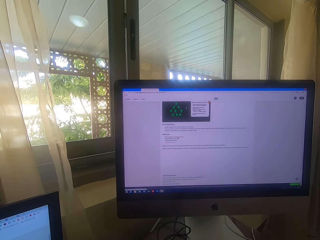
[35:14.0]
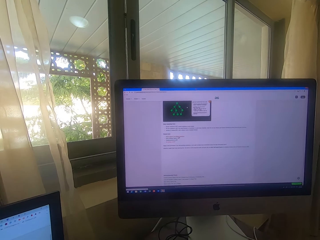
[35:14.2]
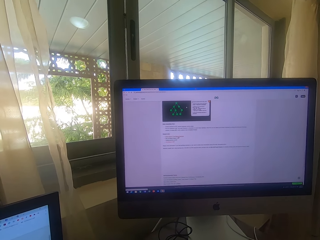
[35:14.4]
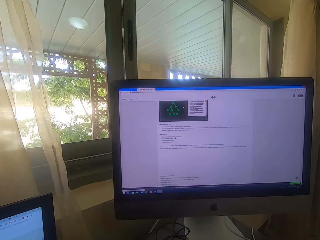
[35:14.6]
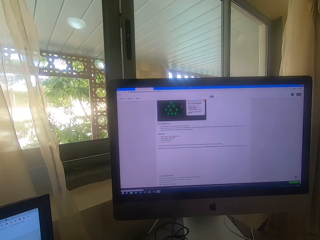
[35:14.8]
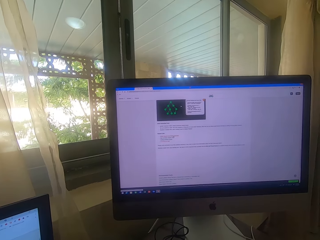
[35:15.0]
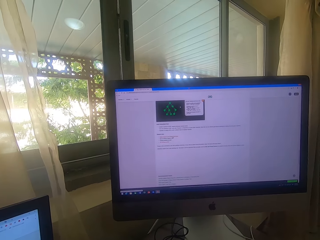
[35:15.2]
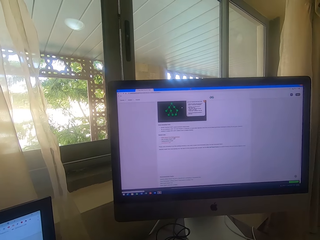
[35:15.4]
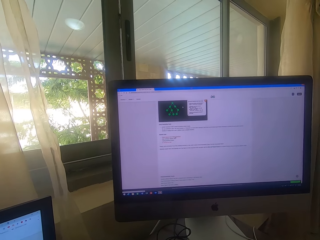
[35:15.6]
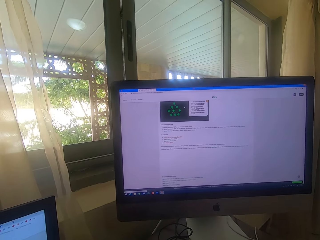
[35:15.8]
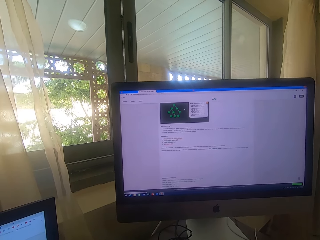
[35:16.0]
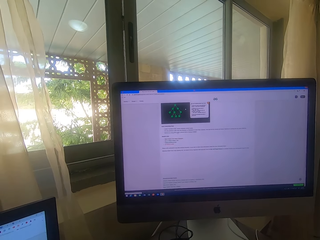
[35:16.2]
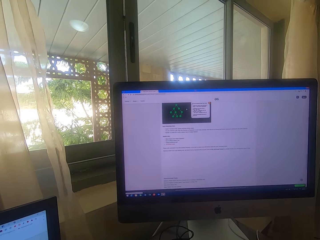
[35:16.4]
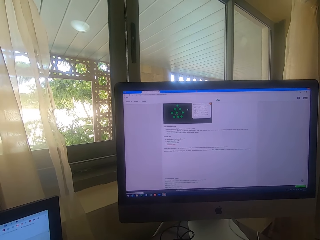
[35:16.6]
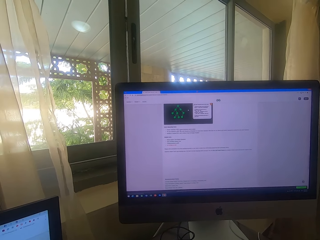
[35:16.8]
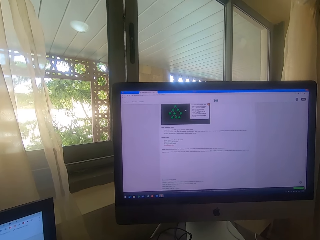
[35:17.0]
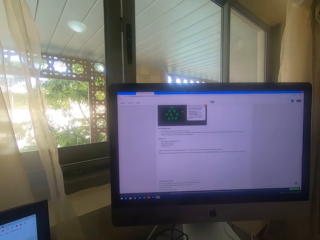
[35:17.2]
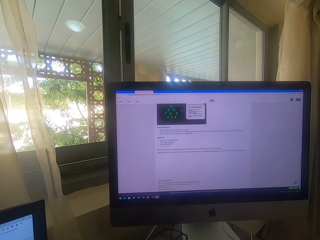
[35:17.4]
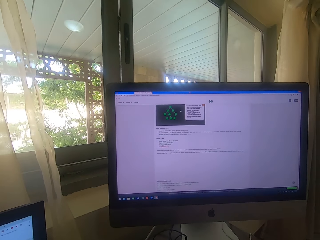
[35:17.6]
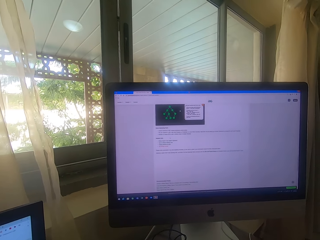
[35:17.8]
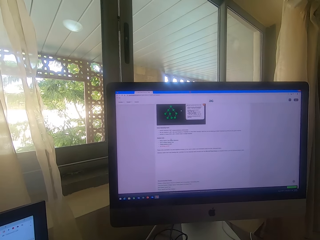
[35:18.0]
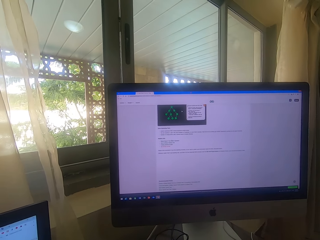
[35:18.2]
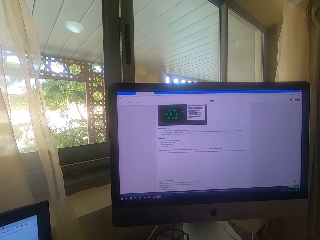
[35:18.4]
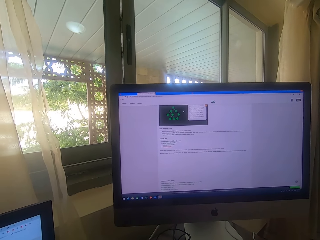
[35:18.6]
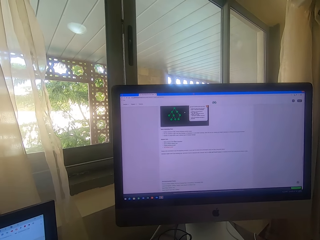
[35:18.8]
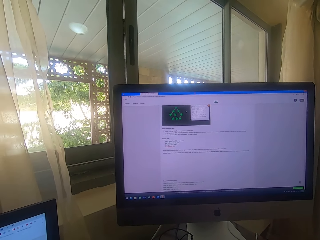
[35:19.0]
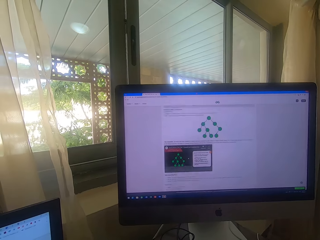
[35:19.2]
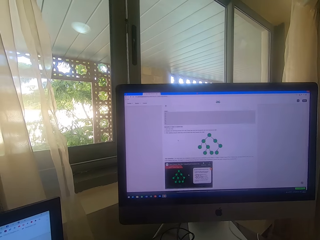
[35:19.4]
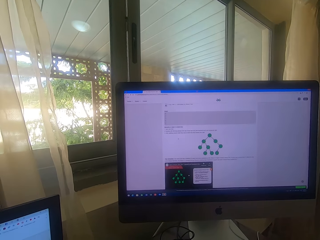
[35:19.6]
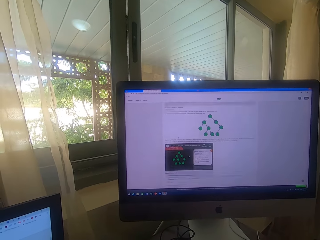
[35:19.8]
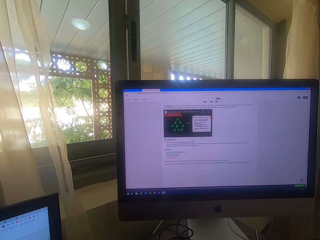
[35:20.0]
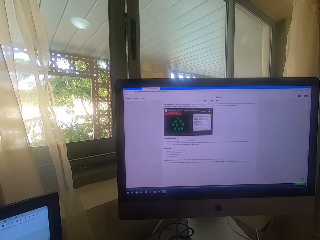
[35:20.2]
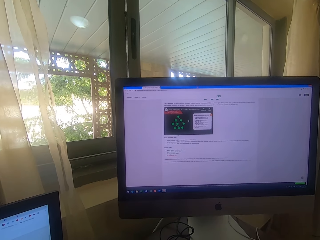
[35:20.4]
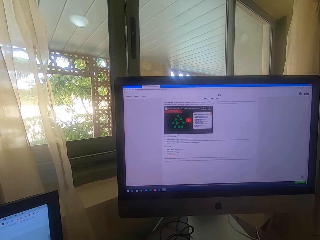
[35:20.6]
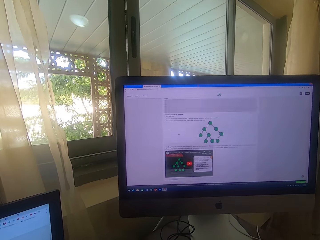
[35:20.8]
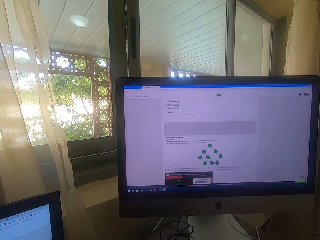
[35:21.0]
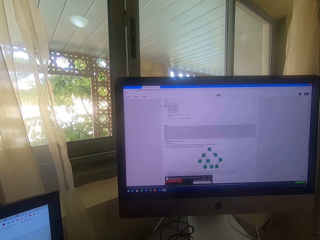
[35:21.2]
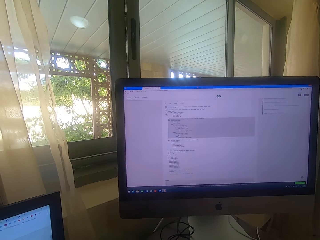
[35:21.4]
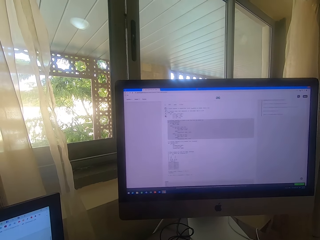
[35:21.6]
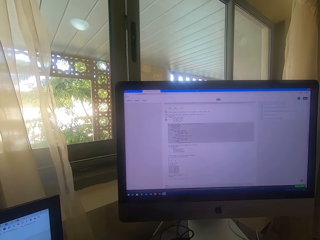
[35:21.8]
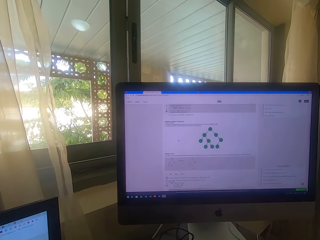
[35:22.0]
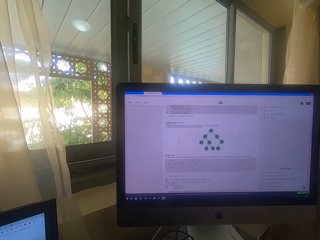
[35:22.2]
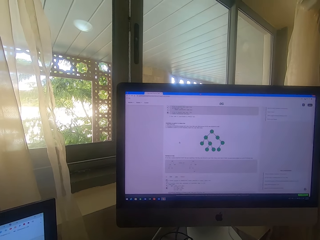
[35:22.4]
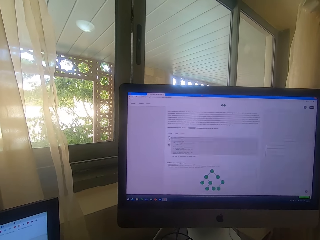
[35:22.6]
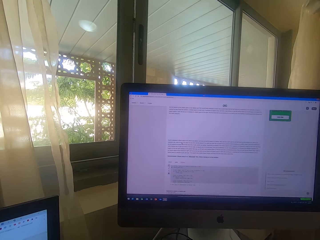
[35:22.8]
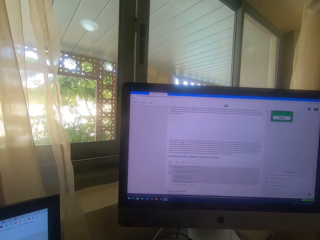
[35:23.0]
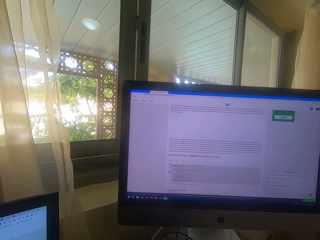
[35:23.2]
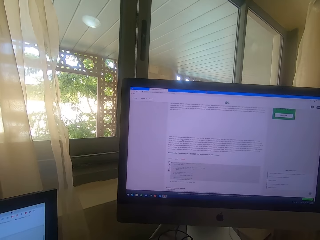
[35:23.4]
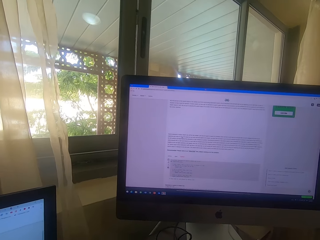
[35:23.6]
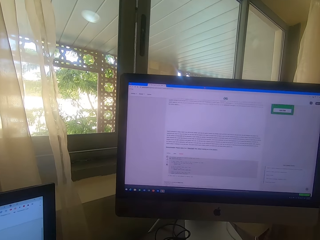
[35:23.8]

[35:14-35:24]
The camera wearer stares at the computer. They scroll the computer.

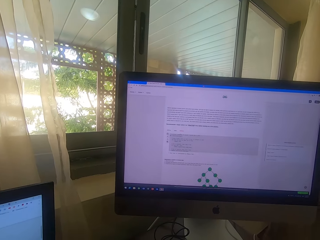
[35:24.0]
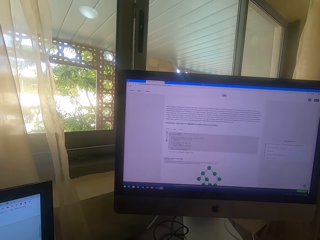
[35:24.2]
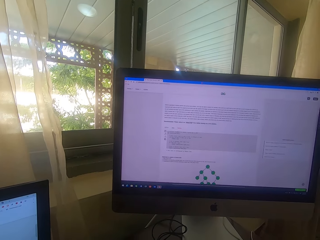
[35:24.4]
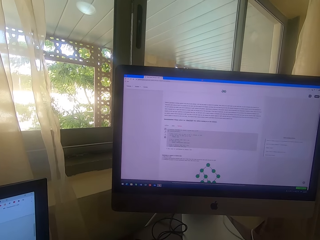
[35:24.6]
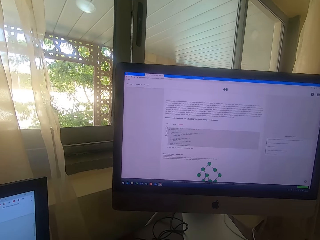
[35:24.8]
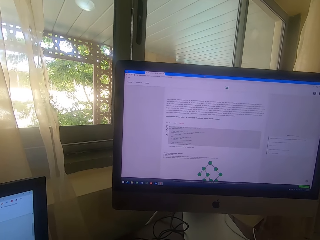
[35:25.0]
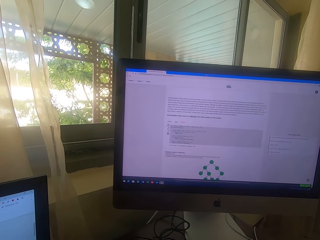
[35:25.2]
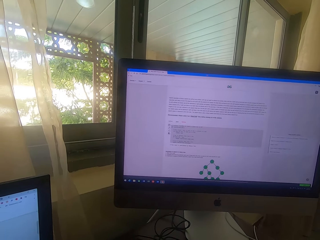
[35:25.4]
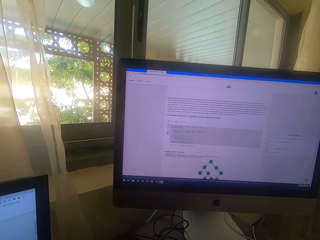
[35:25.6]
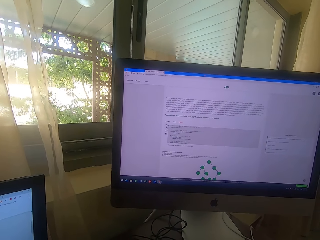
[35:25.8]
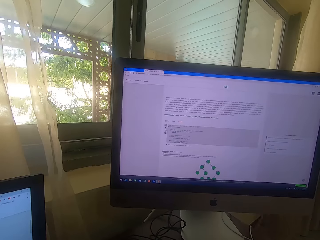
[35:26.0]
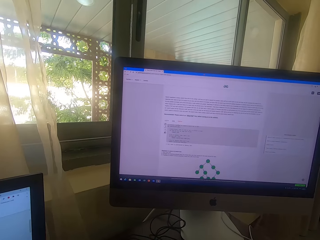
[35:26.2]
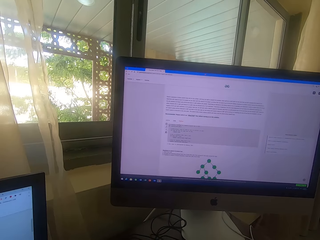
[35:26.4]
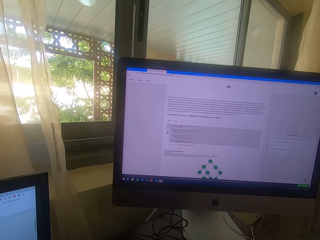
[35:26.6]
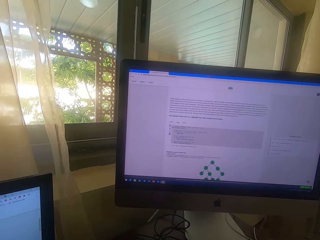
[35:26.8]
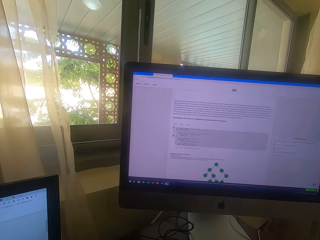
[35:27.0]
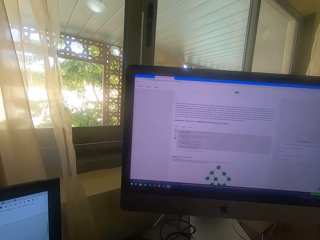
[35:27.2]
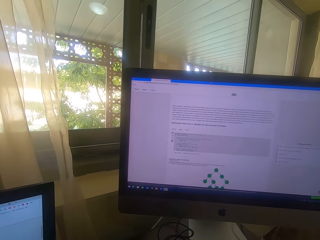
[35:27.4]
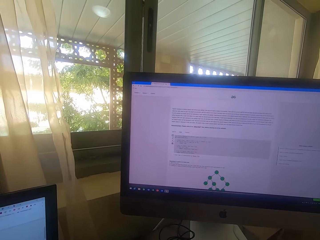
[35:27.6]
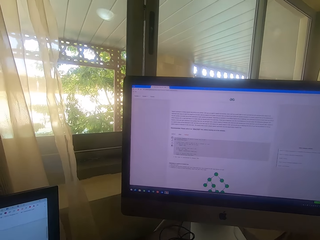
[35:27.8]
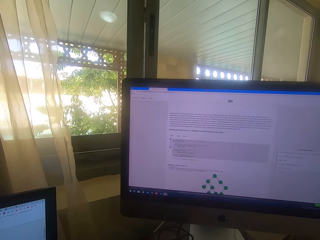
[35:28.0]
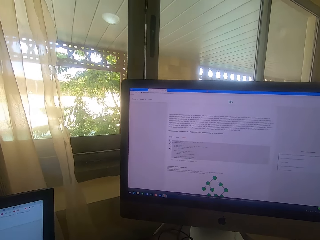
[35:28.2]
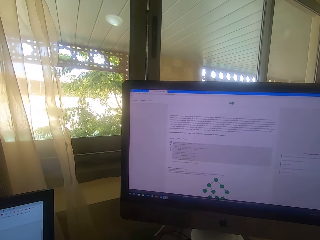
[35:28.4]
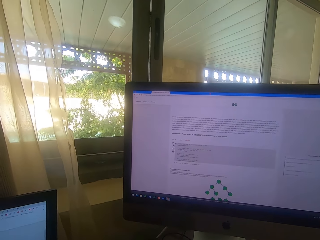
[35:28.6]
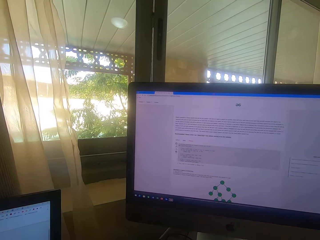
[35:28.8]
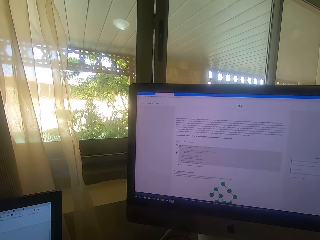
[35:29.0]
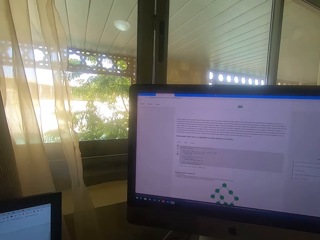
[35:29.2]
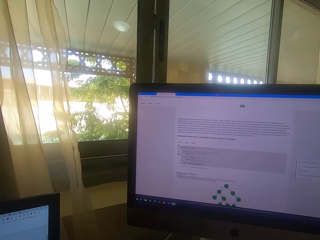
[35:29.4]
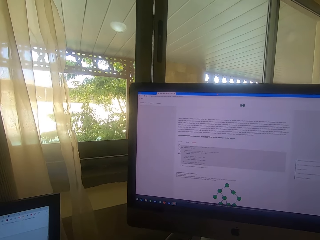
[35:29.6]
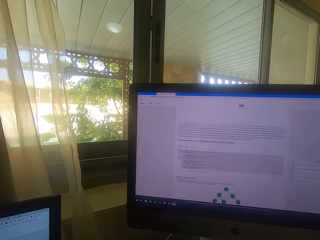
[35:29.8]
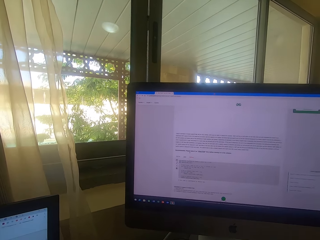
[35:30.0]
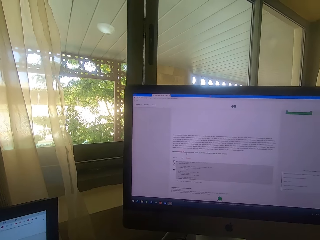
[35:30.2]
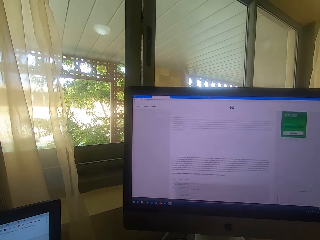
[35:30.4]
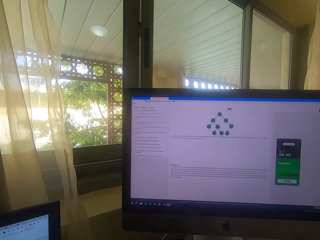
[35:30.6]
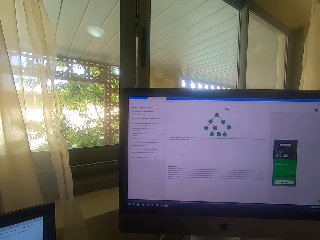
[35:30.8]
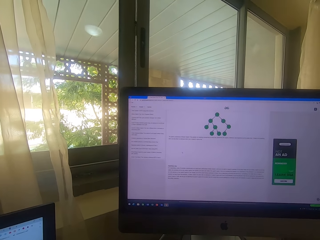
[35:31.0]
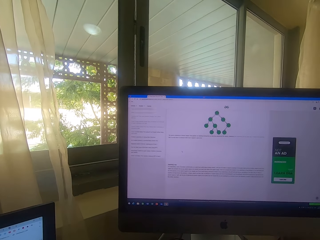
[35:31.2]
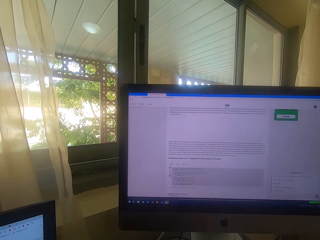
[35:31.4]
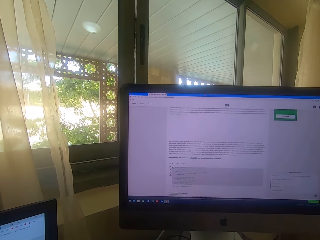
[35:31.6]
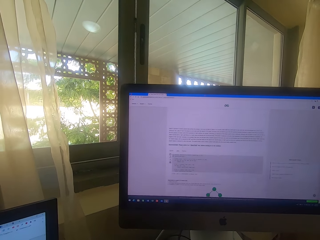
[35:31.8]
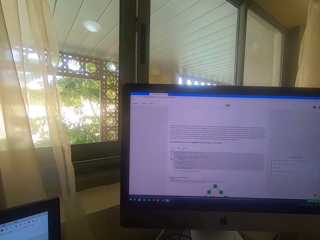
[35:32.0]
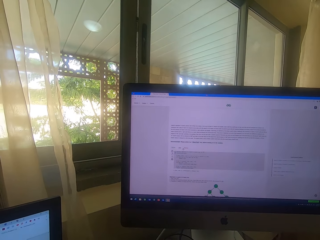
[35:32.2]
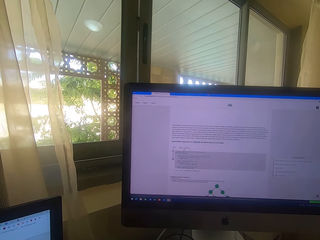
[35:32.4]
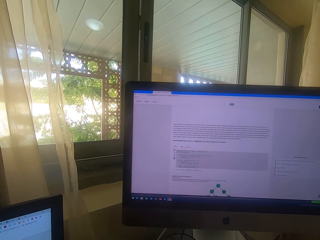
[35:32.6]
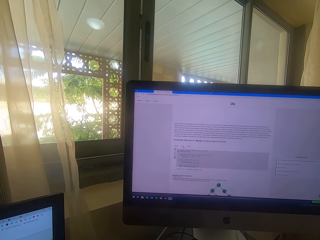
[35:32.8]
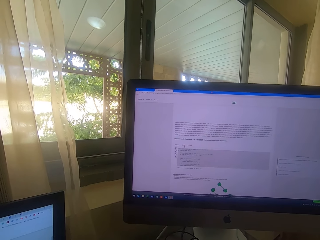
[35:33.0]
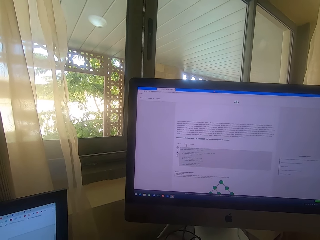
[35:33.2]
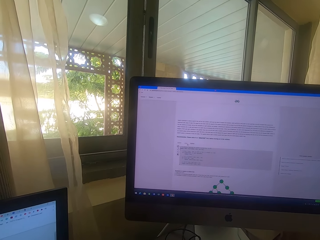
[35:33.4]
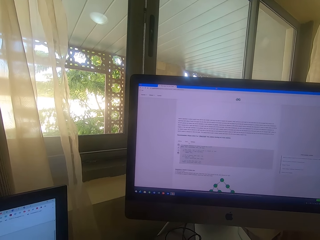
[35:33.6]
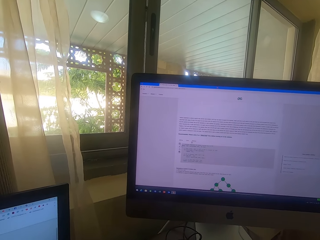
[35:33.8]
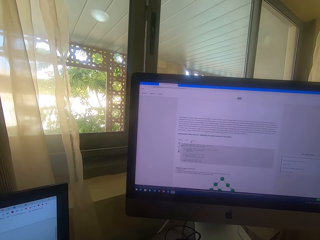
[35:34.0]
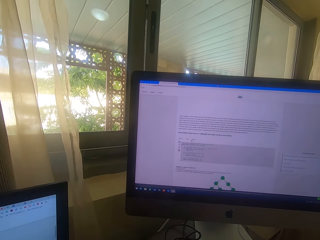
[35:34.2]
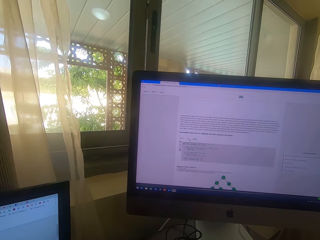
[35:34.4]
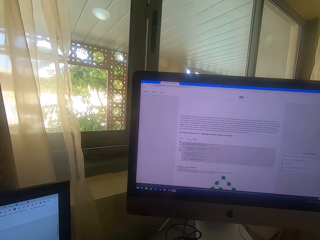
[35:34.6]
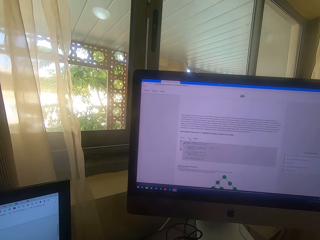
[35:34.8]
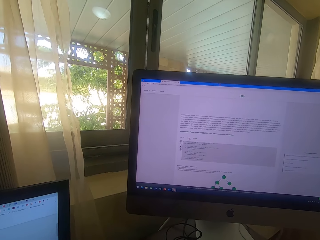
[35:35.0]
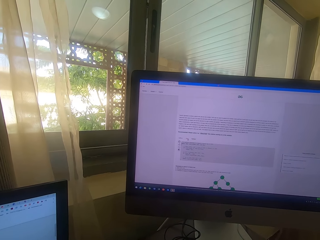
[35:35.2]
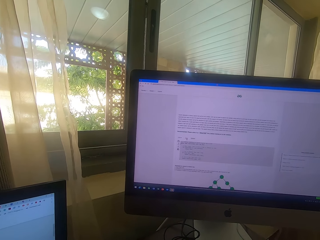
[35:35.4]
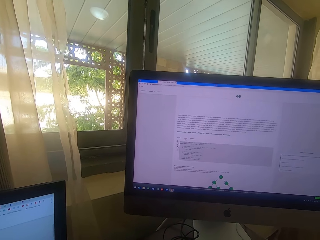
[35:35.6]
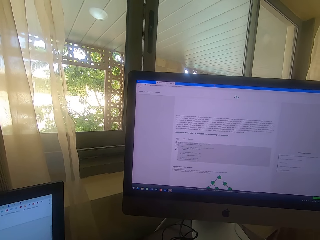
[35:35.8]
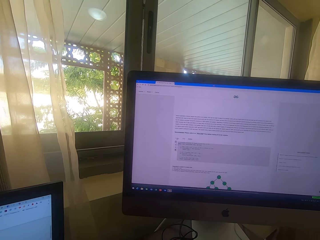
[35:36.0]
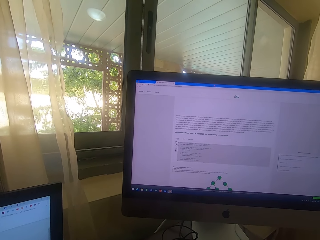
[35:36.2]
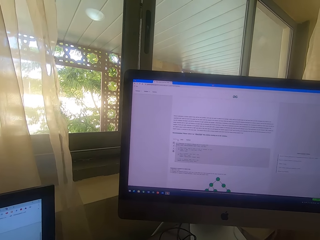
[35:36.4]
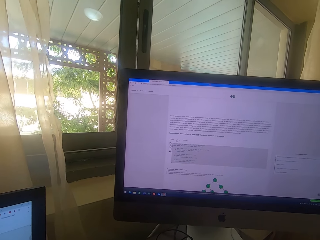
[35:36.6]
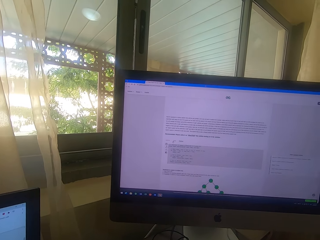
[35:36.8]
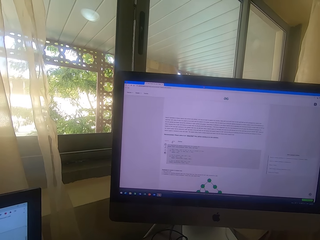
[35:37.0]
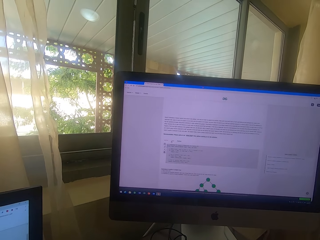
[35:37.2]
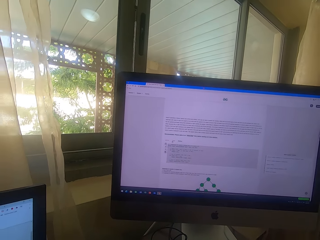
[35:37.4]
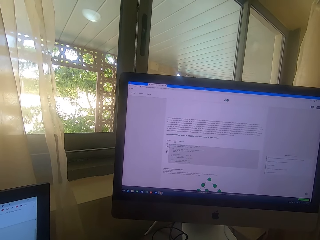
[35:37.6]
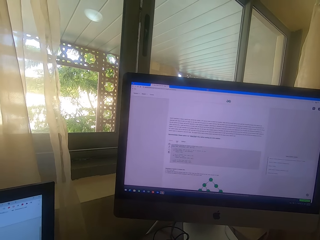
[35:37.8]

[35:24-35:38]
The camera wearer stares at the computer. They stare at the computer again. They scroll on the computer. They stare at the computer.
